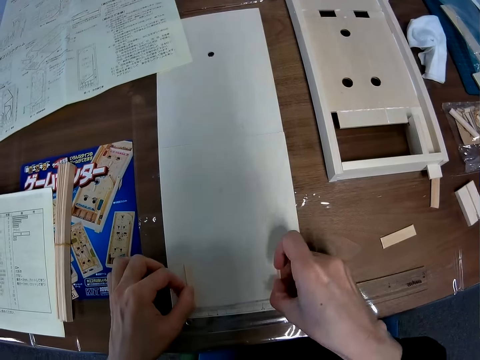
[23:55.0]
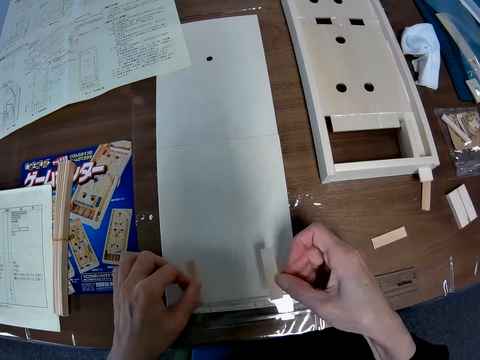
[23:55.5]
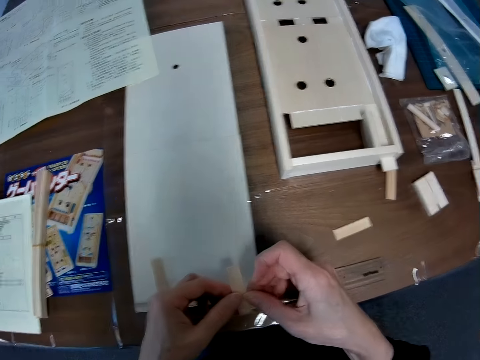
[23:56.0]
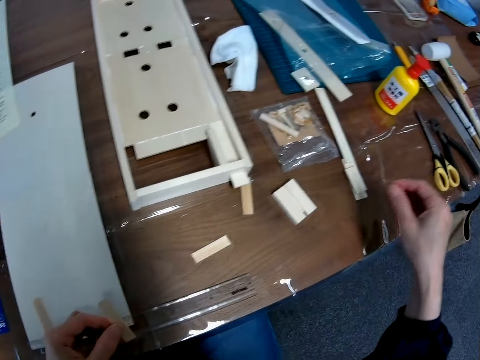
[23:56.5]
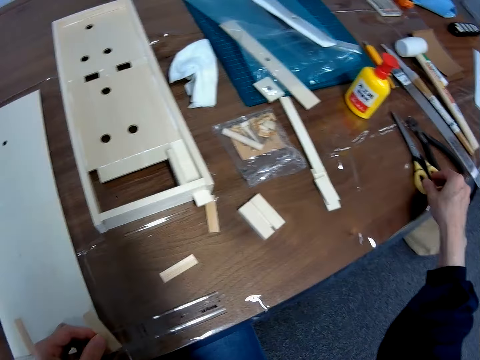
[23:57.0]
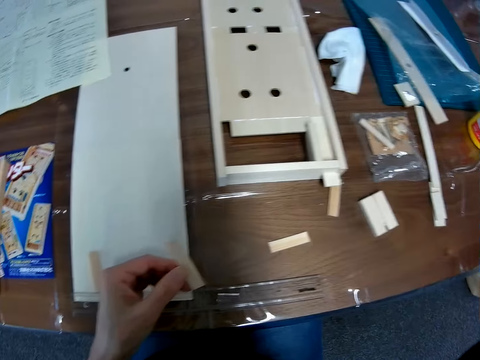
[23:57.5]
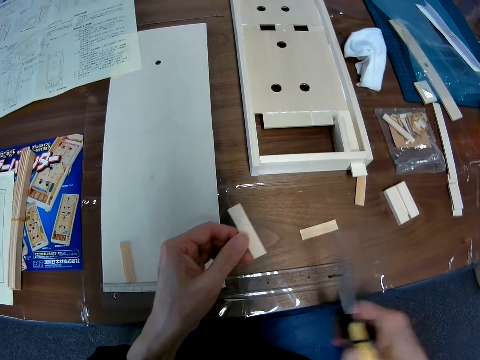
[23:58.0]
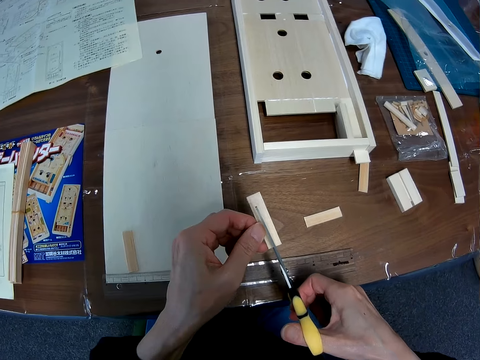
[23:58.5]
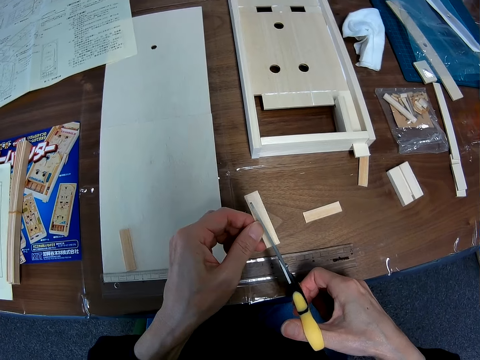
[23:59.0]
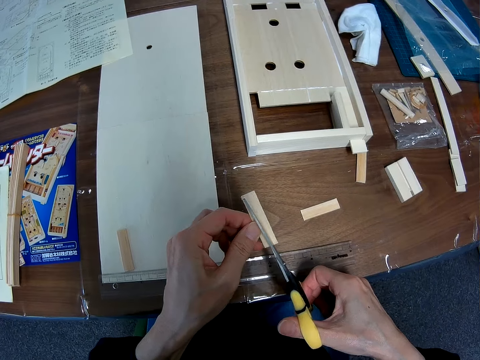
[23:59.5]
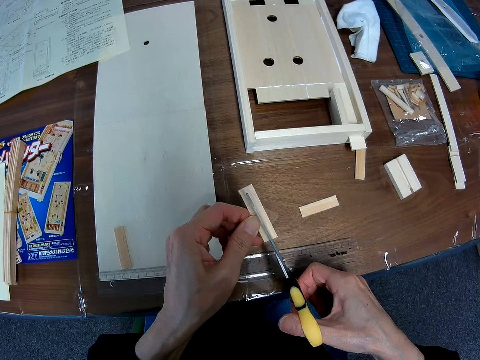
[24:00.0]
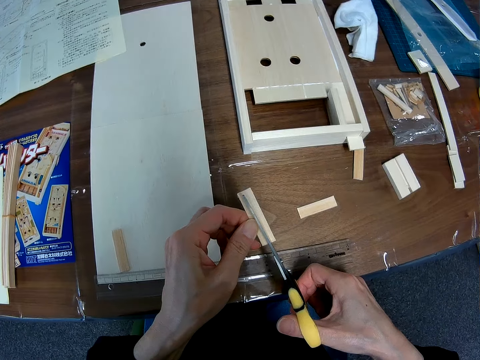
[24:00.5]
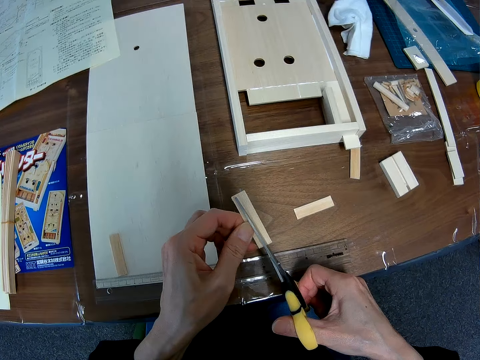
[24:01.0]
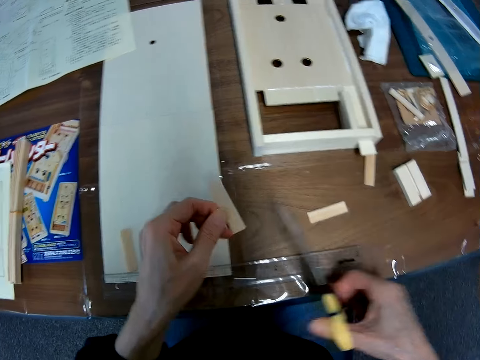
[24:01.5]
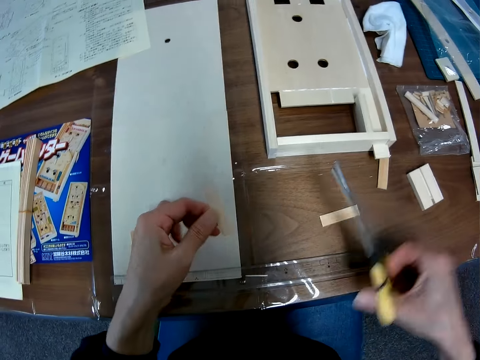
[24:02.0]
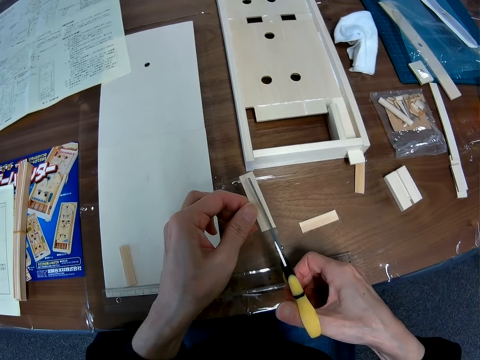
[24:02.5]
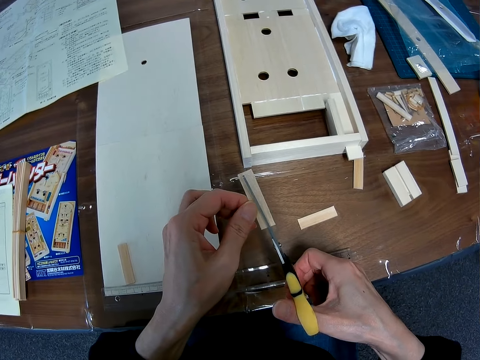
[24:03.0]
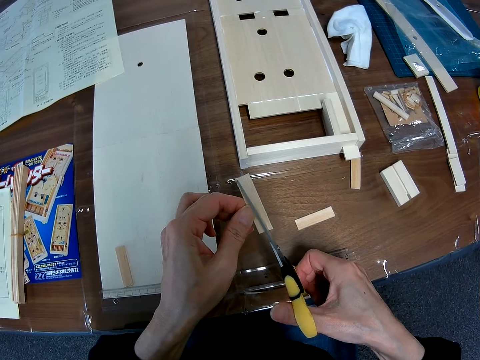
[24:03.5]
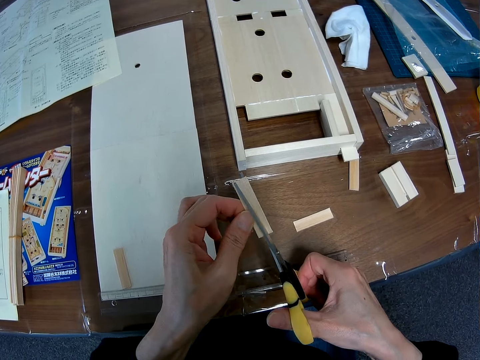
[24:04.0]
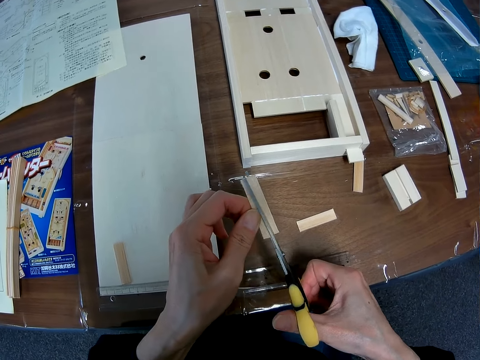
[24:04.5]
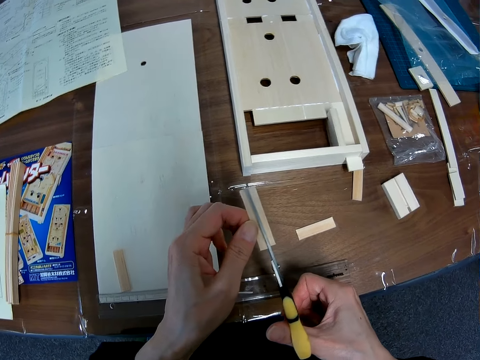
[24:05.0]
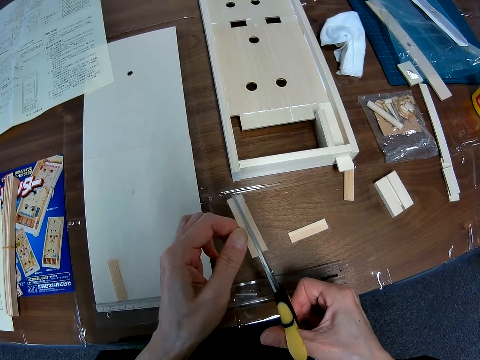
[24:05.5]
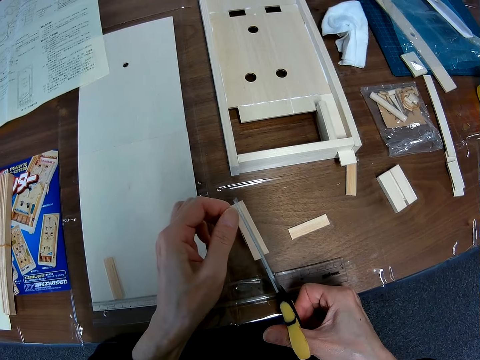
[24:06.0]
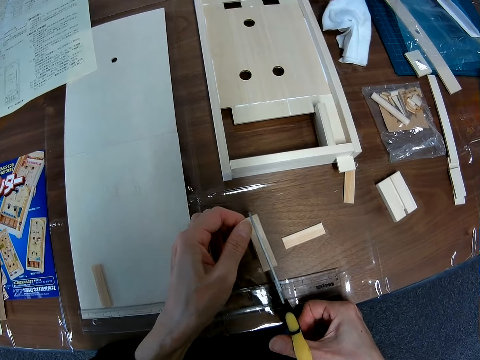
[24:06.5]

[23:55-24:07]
The camera wearer drops the piece of wood in his left hand on the wood on the table. He collects the piece of wood in his right hand with his left hand. He picks up the scissors on the table with his right hand. He cuts the piece of wood in his left hand with the scissors in his right hand.

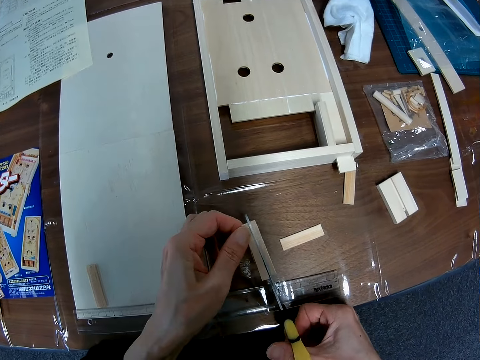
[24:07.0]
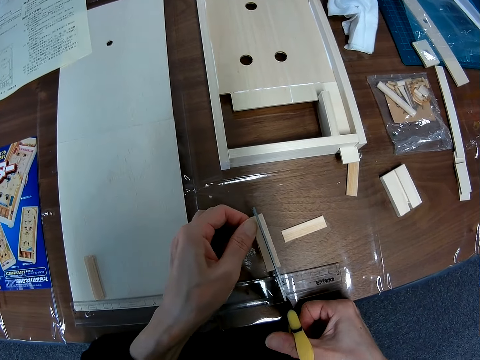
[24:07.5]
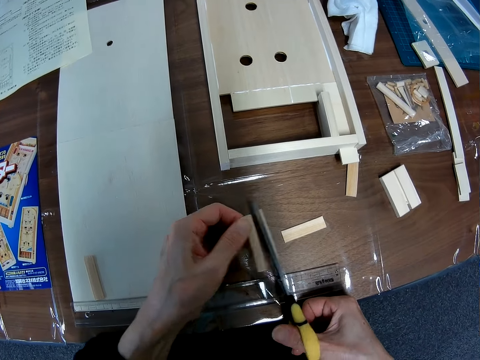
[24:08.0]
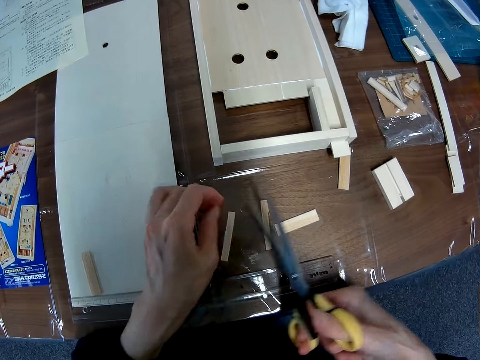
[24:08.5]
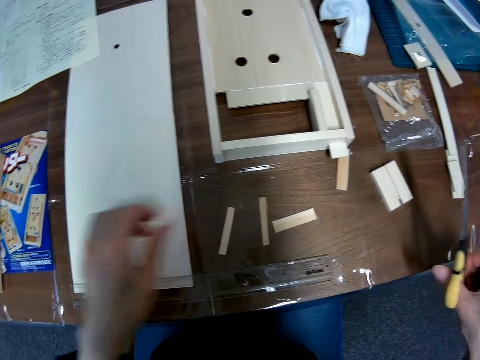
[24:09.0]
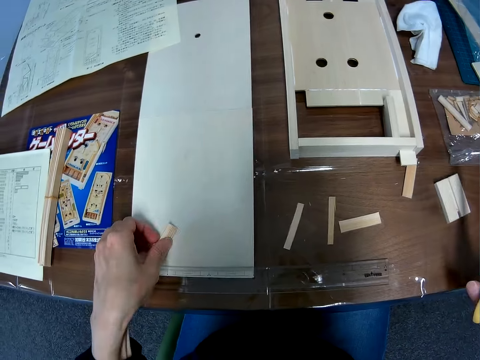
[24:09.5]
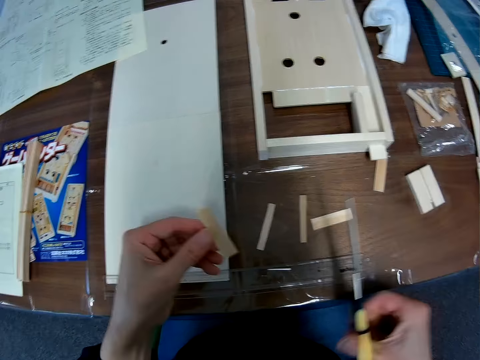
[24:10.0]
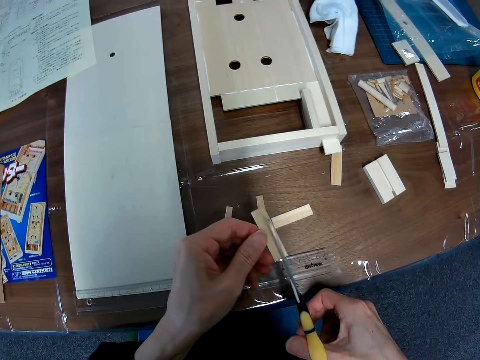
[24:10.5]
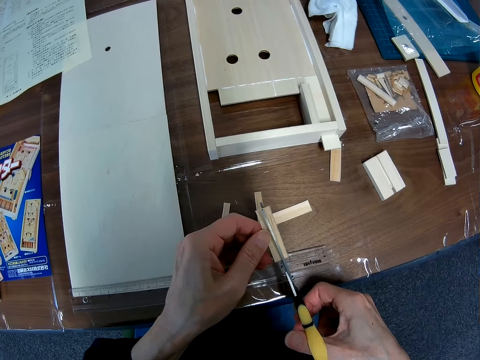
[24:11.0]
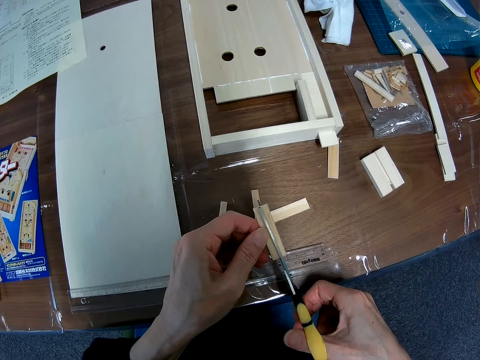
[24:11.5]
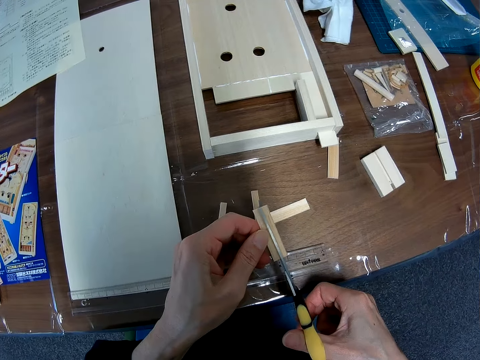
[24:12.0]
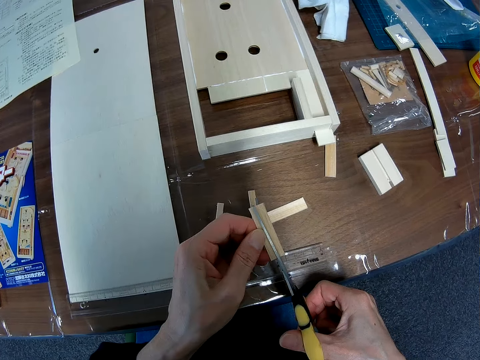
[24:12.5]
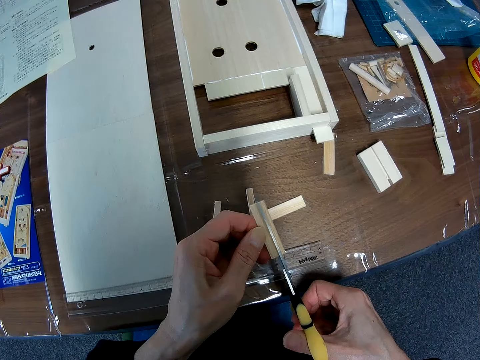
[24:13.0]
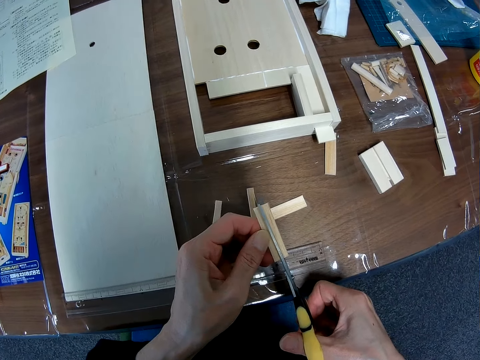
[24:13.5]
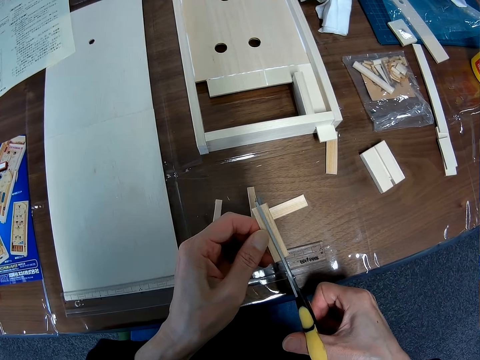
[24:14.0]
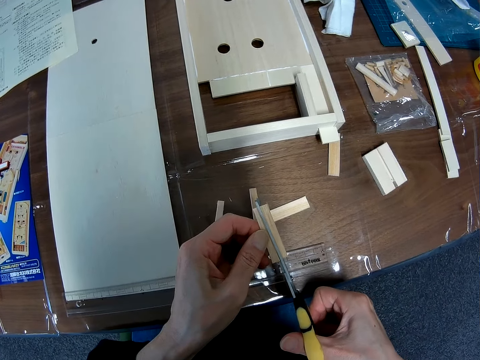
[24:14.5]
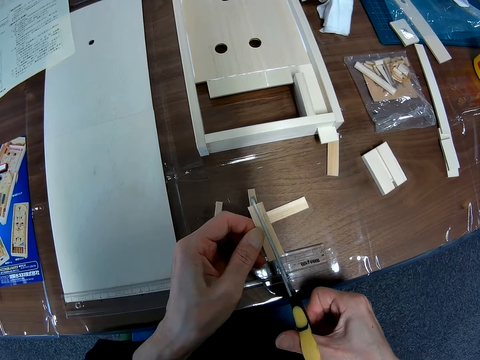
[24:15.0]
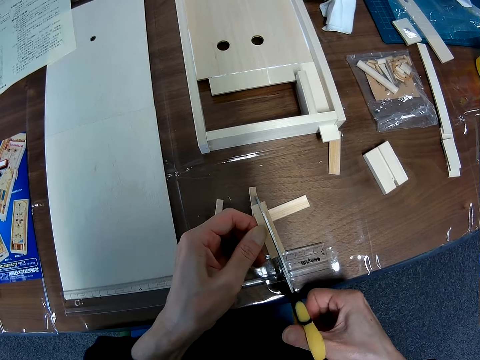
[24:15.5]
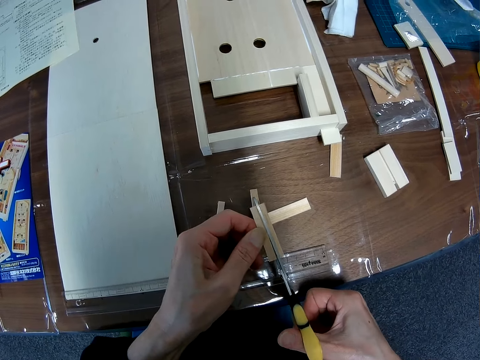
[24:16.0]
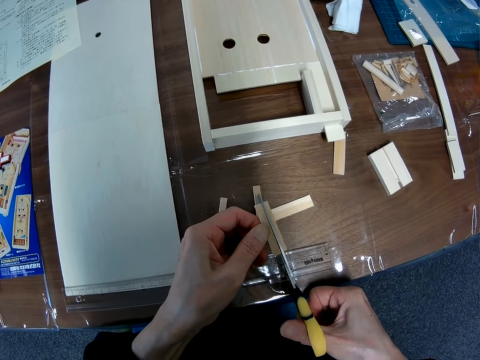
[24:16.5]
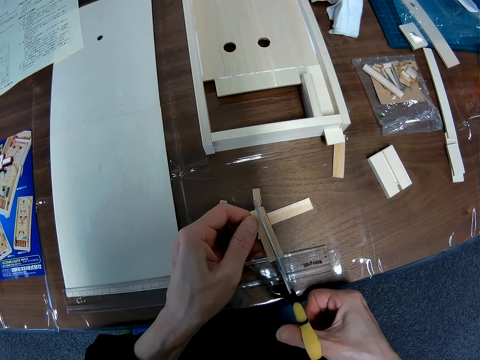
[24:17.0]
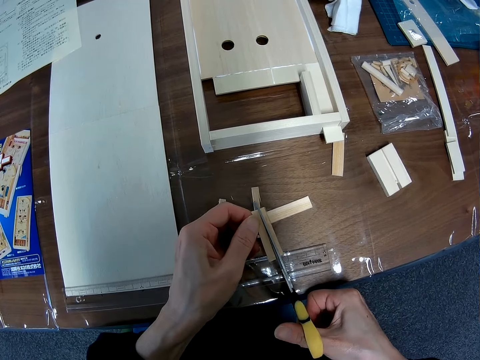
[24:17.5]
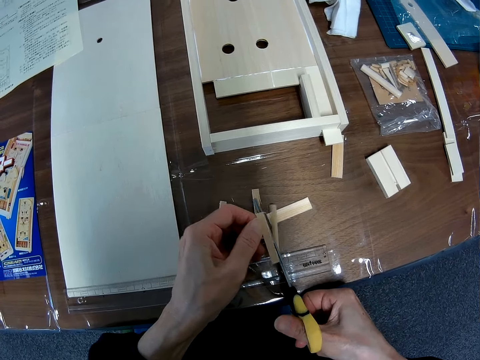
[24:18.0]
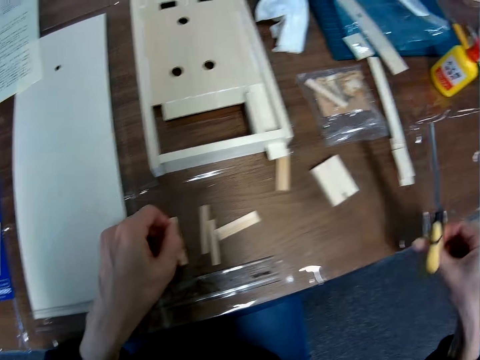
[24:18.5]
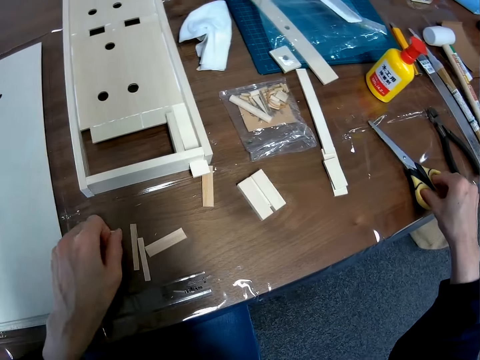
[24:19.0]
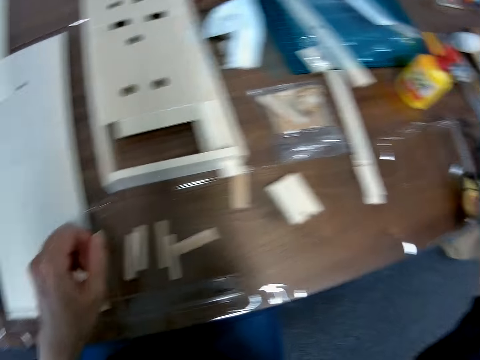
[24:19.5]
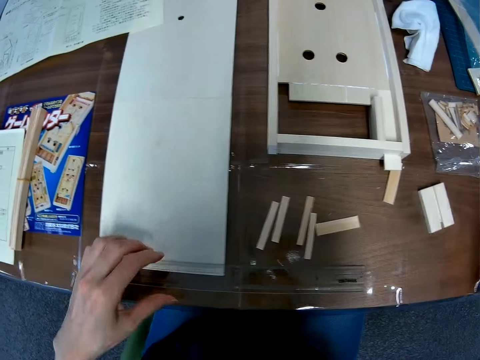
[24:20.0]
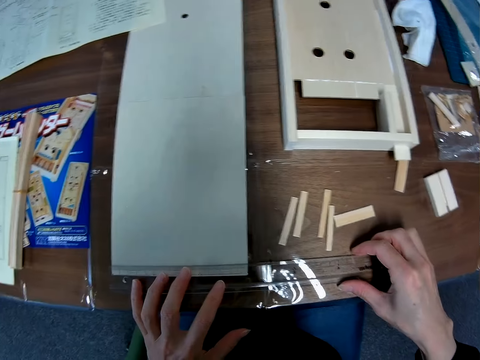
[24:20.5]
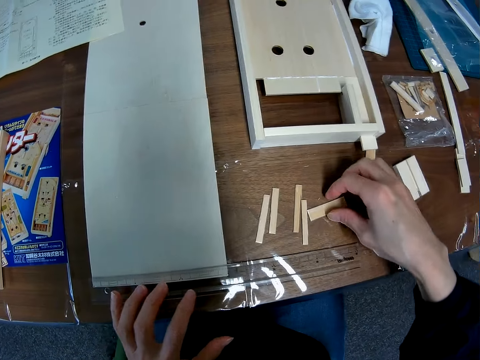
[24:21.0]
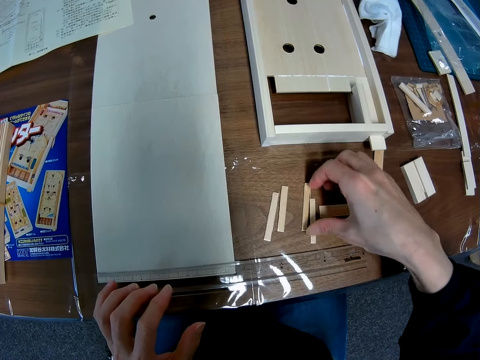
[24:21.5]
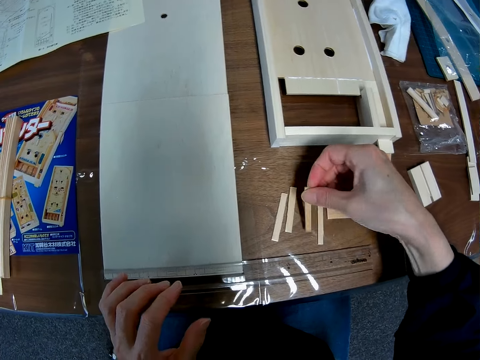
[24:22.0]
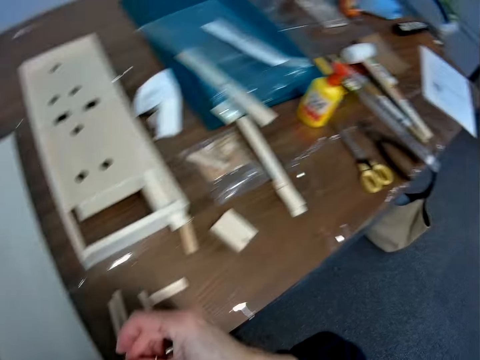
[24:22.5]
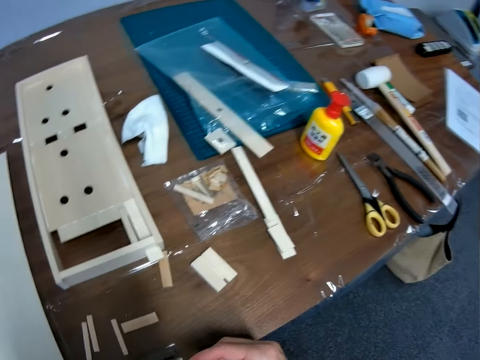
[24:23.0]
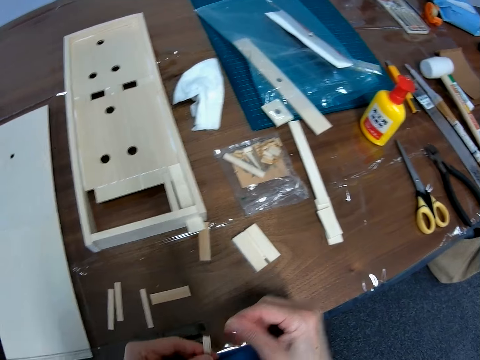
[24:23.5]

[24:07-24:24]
The camera wearer drops the cutouts in her left hand on the table. They pick up another piece of wood on the wood on the table with her left hand. They cut the piece of wood in her left hand with the scissors in her right hand. They drop the cutouts in her left hand on the table. They drop the scissors in her right hand on the table. They hold down the ruler against the wood on the table with his left hand. They pick a piece of wood on the table with his right hand. They pass the piece of wood to his left hand.
